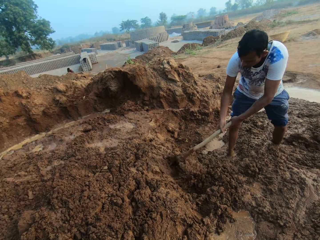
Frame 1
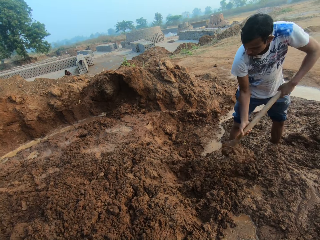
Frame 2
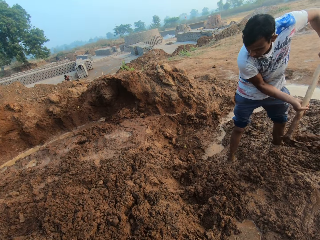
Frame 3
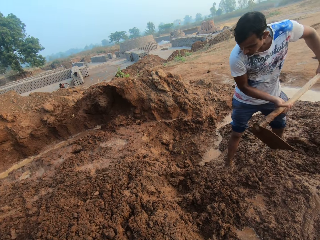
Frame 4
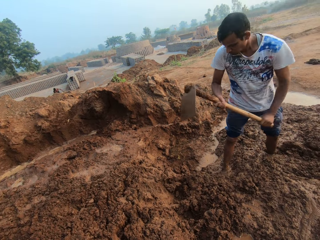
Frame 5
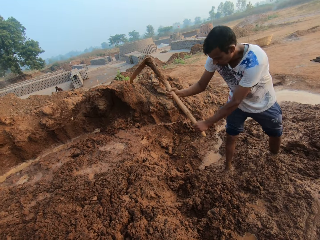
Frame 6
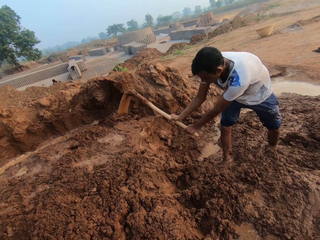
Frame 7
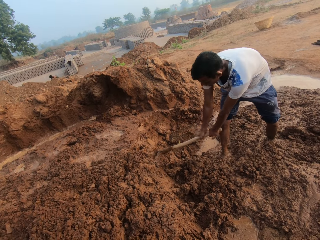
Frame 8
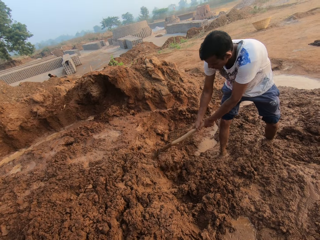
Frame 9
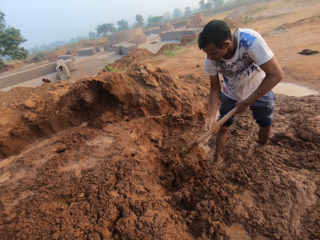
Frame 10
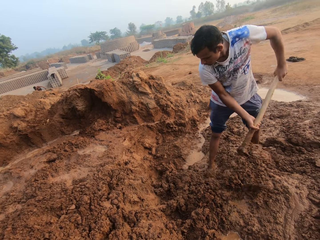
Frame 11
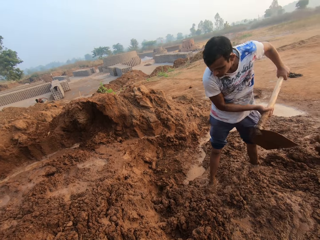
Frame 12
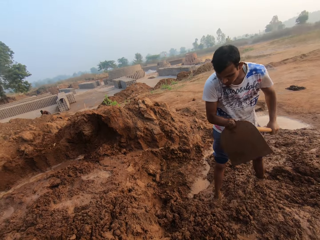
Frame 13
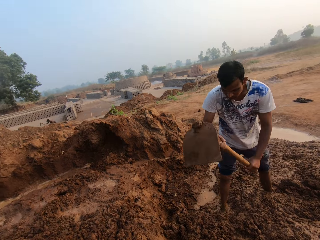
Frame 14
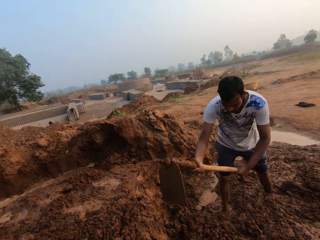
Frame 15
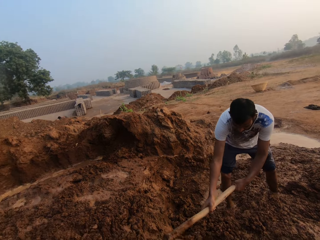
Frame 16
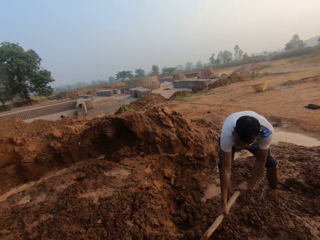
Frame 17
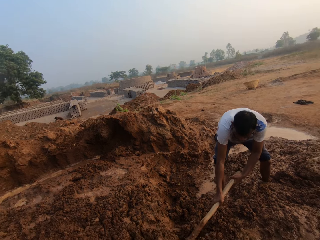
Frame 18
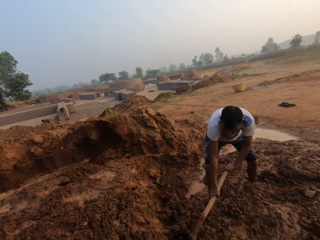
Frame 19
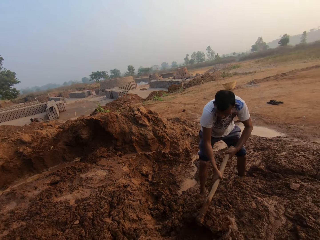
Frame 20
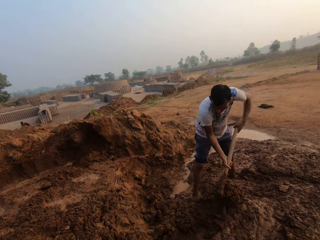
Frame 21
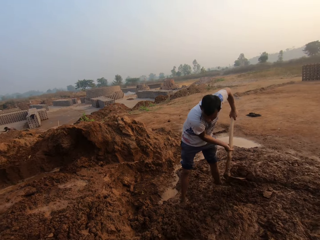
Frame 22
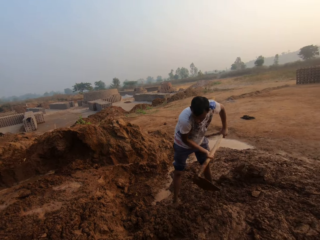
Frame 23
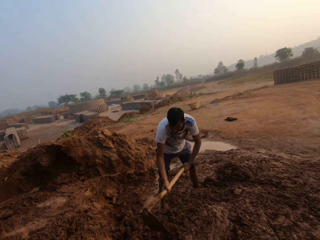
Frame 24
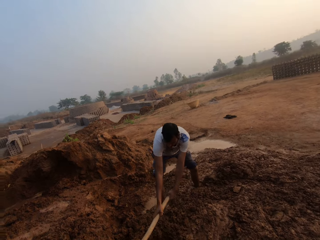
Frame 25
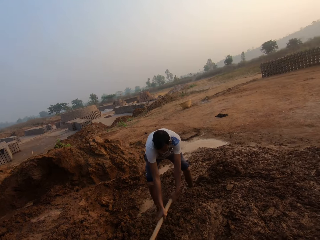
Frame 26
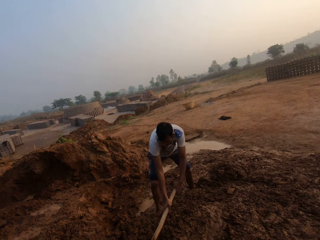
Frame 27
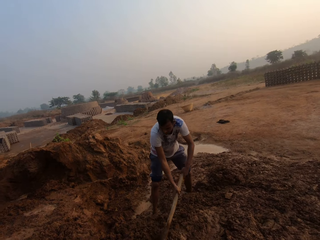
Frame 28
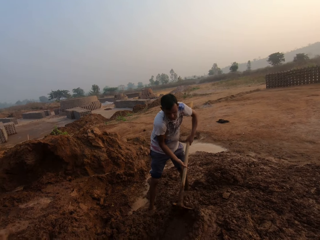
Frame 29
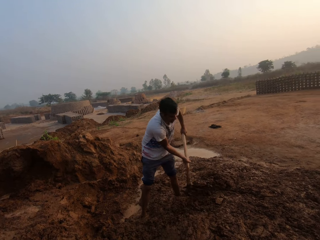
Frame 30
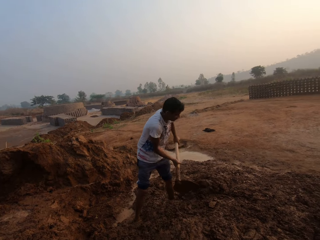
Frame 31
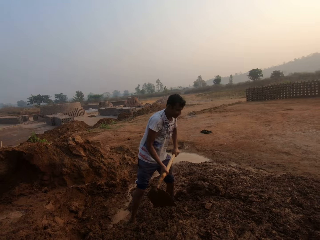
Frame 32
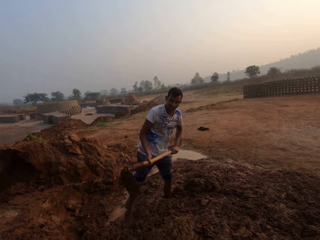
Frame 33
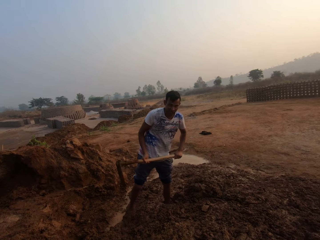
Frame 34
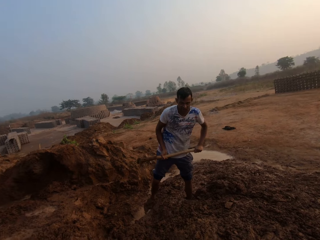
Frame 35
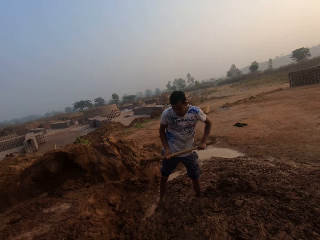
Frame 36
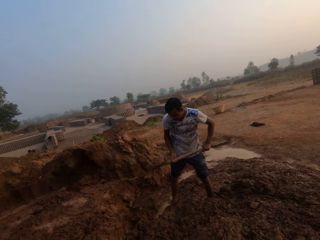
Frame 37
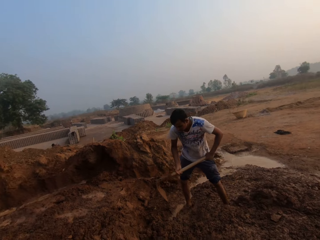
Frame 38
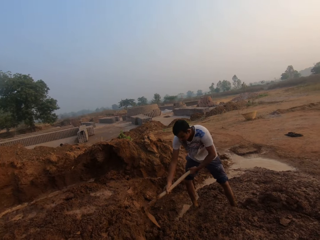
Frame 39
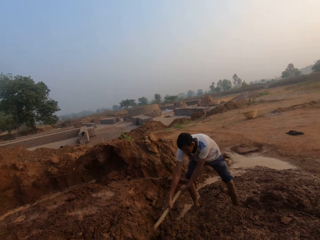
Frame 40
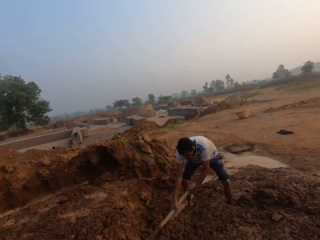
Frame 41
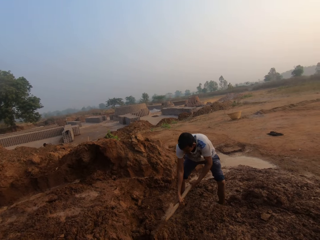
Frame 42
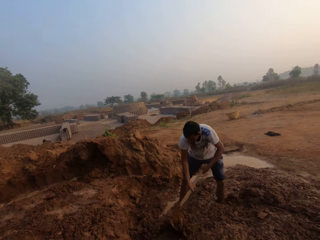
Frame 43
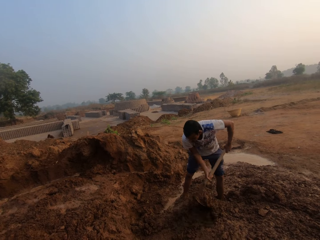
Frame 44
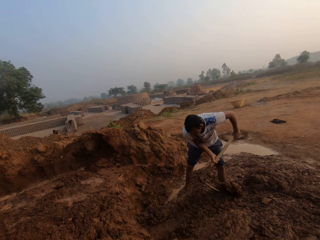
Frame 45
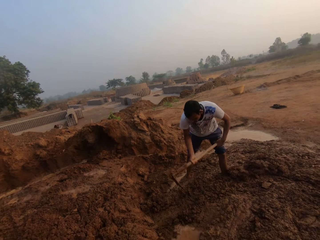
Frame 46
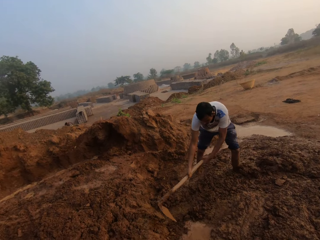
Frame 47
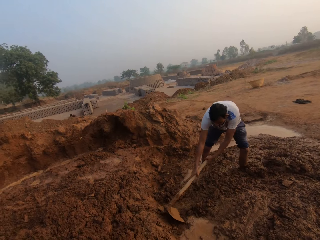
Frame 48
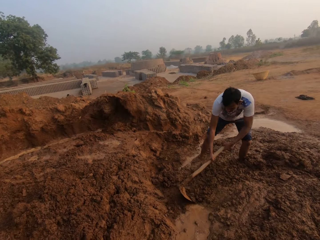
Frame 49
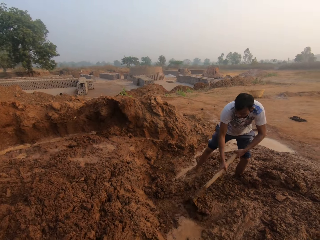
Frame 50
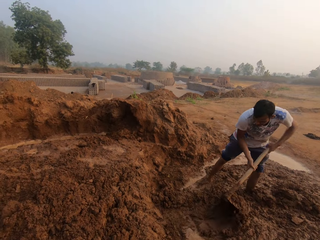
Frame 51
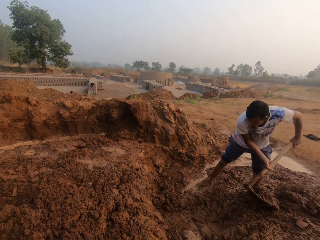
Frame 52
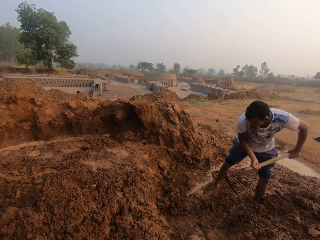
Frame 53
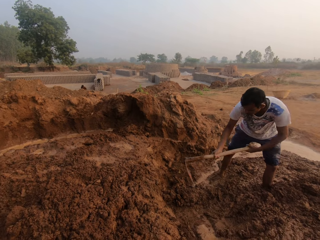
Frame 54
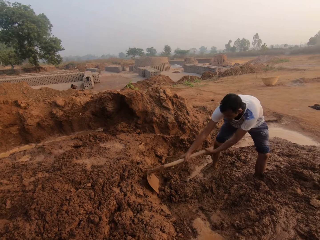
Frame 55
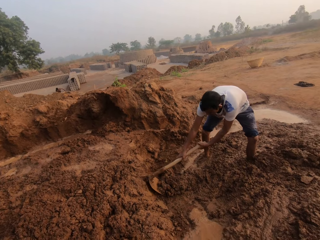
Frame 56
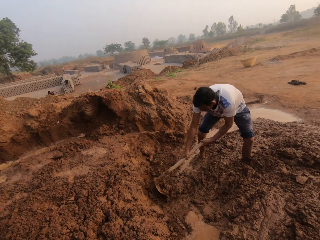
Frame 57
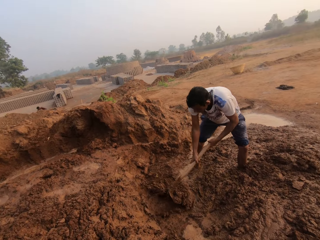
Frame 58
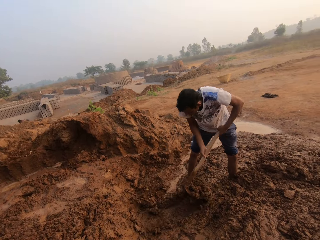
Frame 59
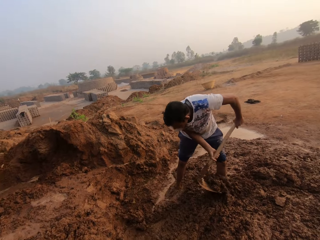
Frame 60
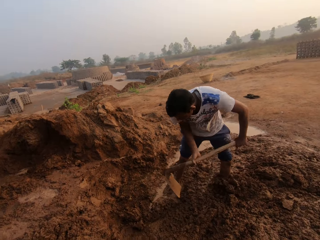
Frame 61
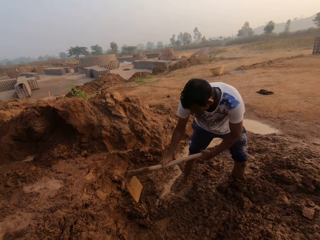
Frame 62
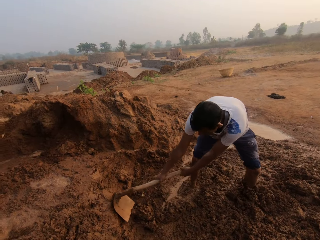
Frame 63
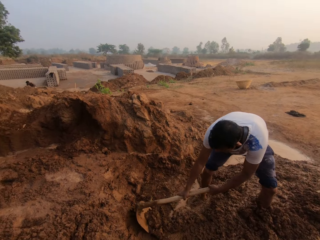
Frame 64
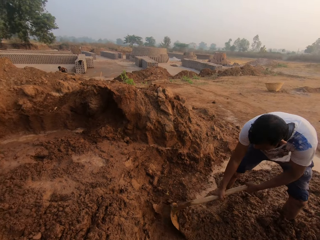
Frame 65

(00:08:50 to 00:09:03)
The camera wearer interacts with the man. The man digs using a hoe.

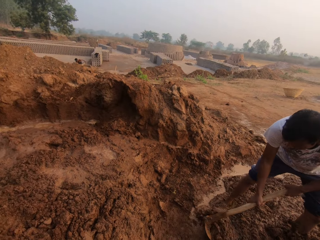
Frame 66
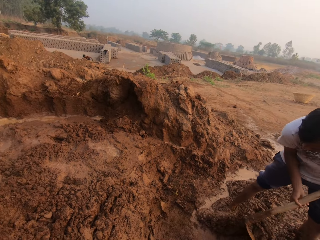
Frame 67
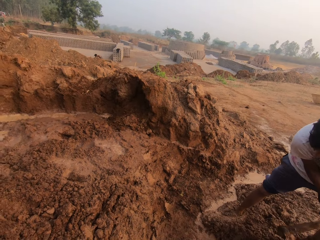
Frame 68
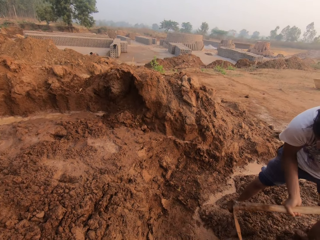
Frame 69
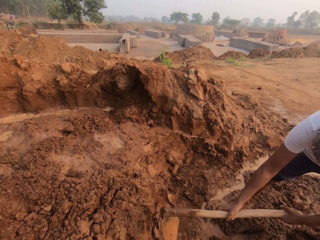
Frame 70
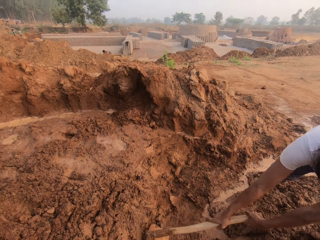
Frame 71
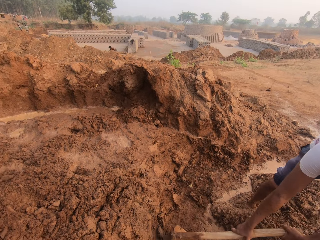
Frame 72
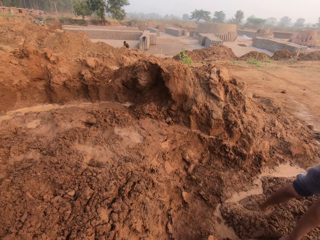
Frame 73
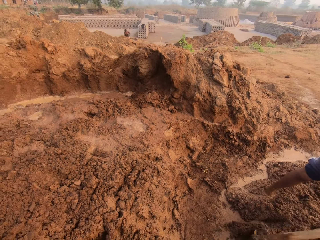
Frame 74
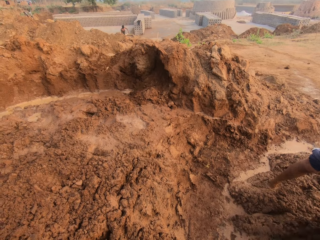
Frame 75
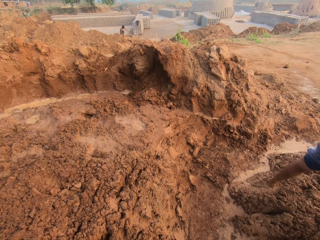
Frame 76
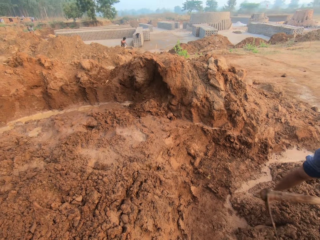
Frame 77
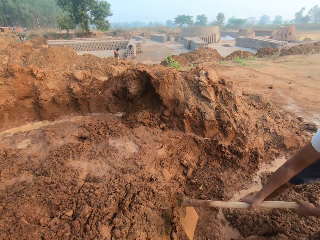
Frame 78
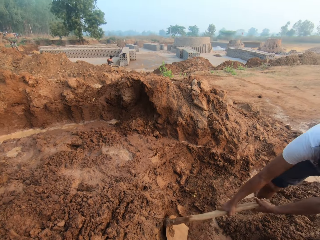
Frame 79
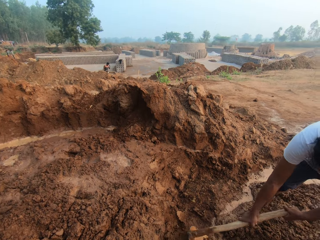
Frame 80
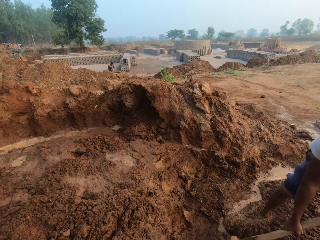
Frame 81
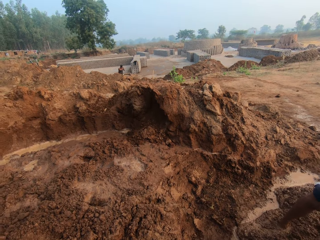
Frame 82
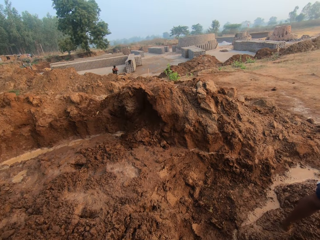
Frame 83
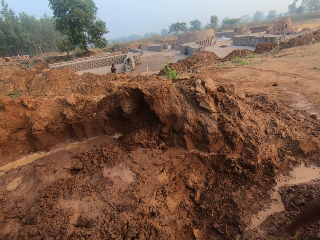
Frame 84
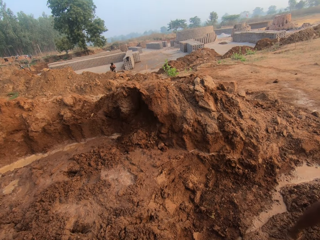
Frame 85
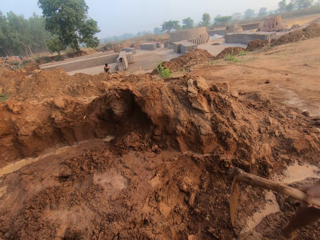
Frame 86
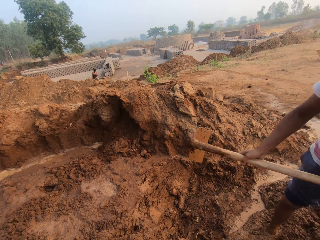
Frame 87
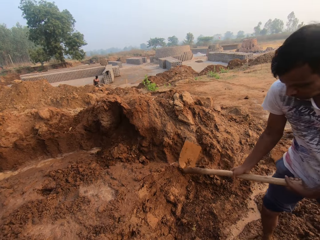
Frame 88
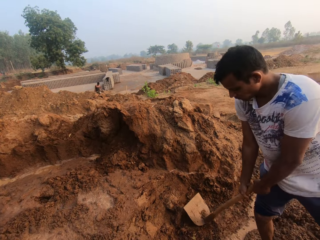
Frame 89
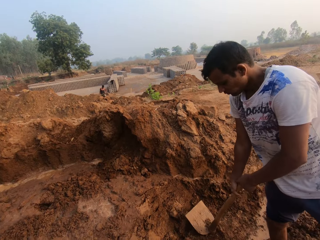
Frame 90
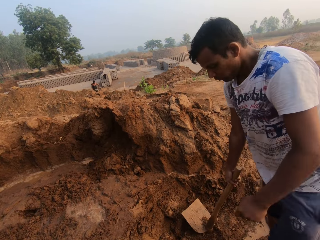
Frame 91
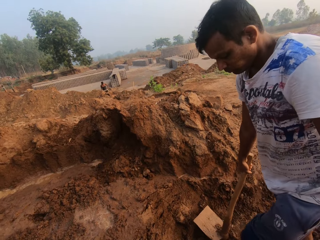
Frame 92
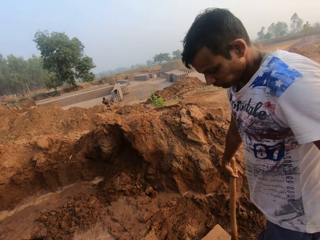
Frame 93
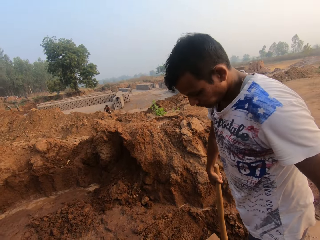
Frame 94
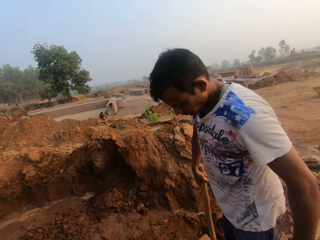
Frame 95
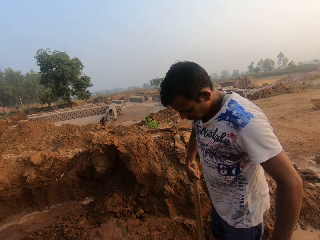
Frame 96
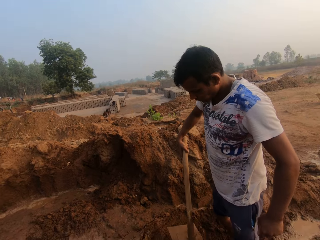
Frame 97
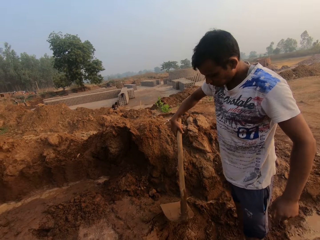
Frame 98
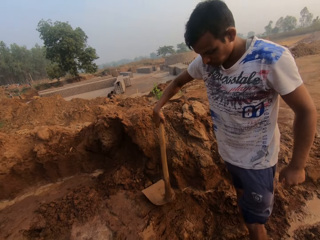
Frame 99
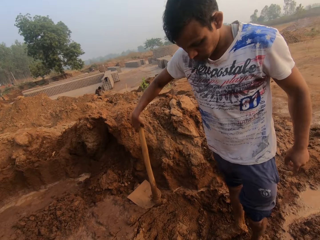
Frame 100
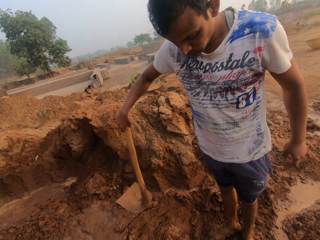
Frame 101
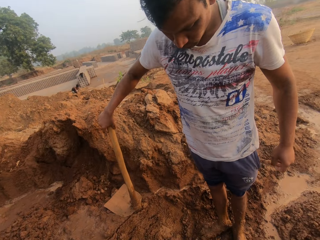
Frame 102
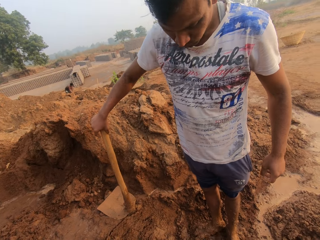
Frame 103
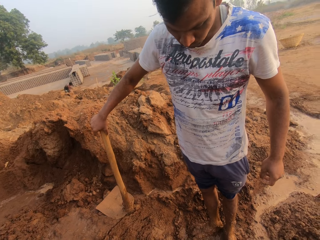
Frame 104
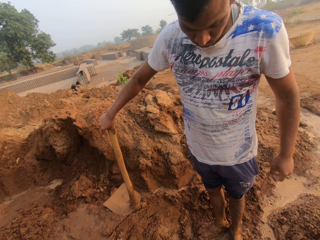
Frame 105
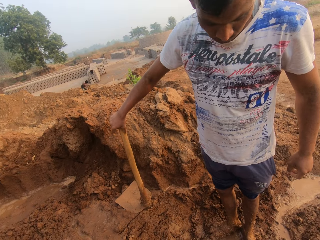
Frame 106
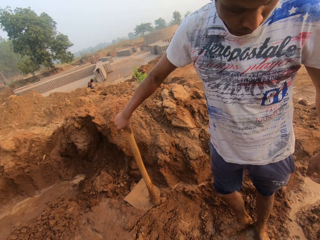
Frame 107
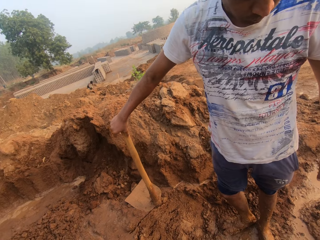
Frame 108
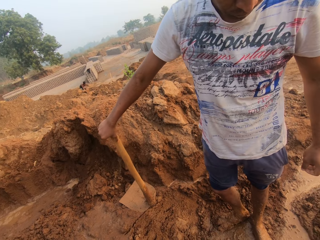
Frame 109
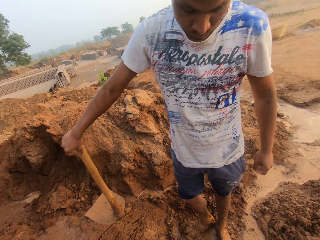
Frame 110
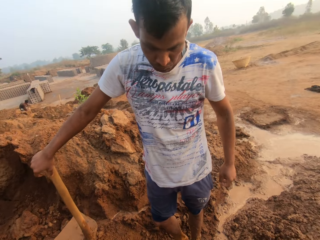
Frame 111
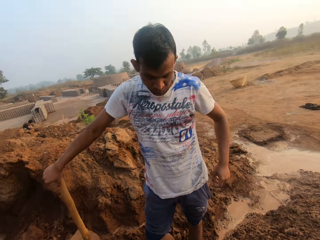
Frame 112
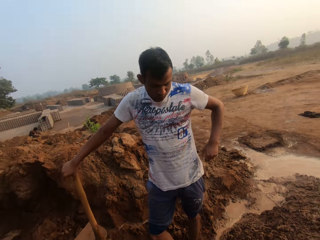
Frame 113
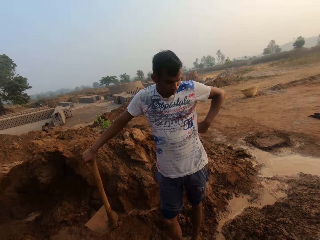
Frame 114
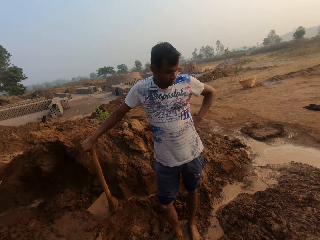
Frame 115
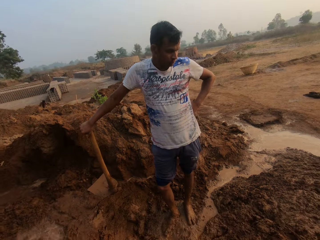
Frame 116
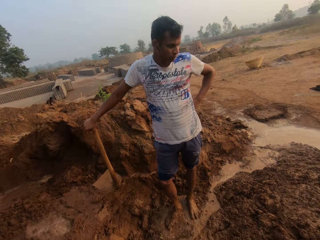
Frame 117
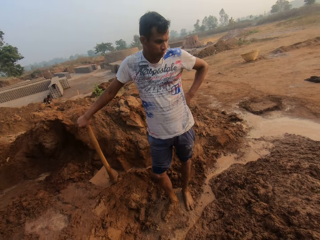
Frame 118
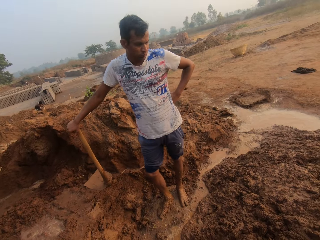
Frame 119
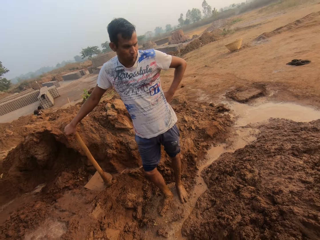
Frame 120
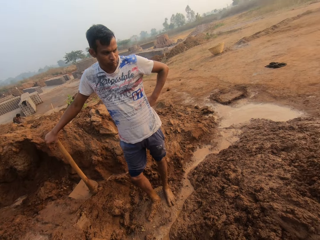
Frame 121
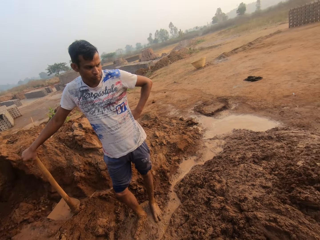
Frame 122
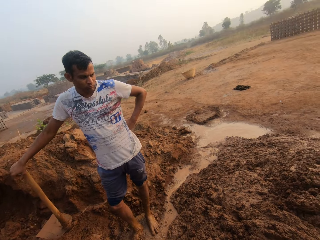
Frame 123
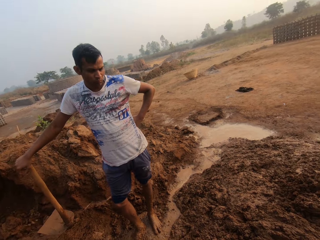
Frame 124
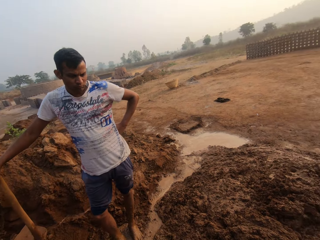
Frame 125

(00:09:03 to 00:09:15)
The man holds the hoe with his right hand.
